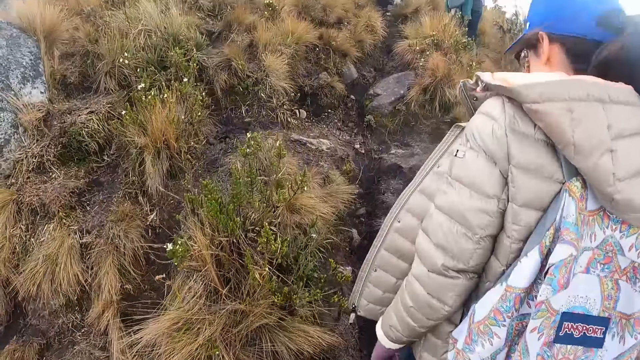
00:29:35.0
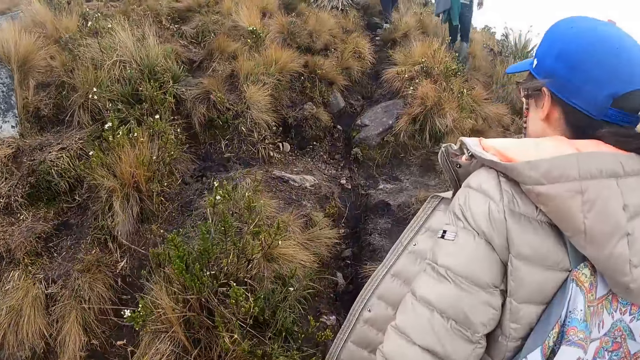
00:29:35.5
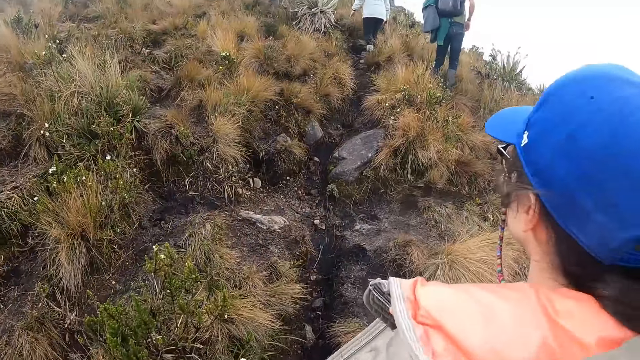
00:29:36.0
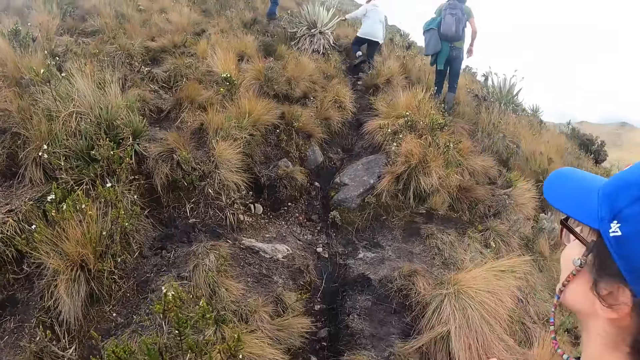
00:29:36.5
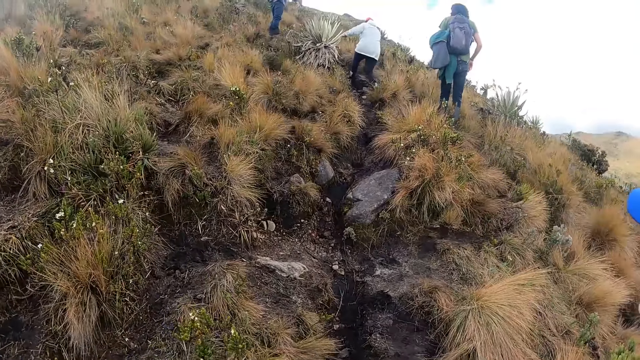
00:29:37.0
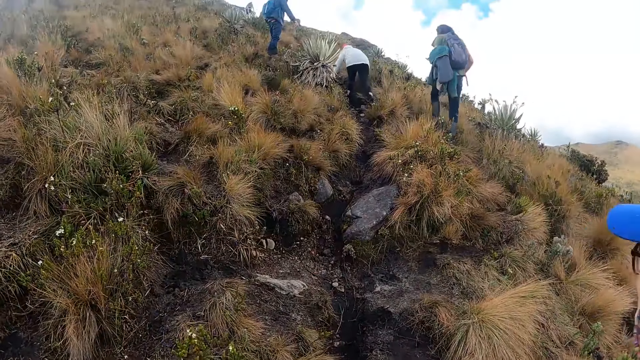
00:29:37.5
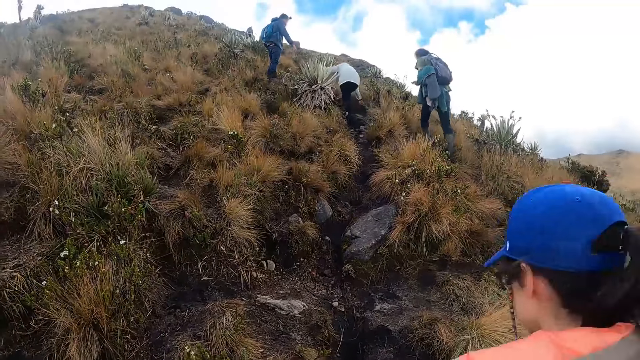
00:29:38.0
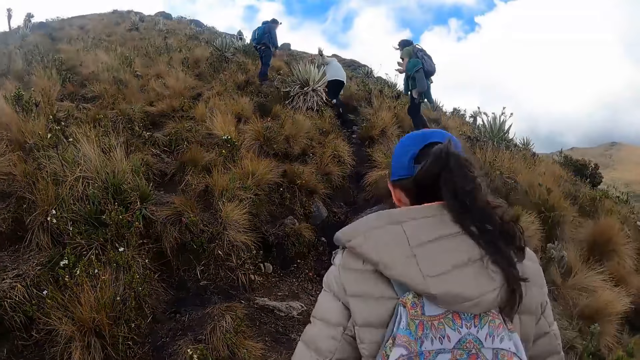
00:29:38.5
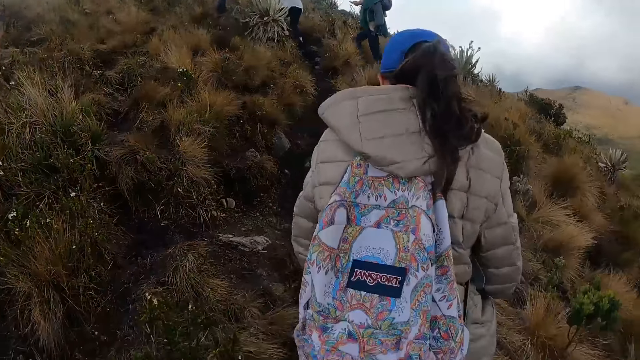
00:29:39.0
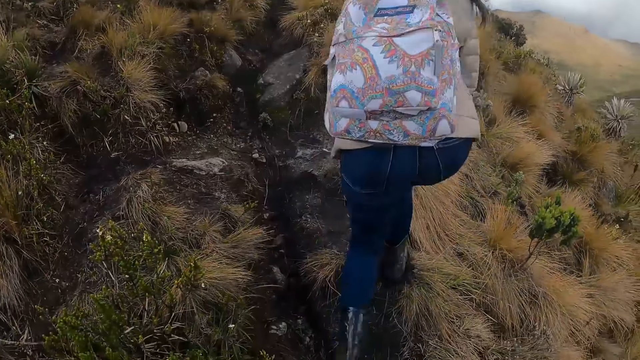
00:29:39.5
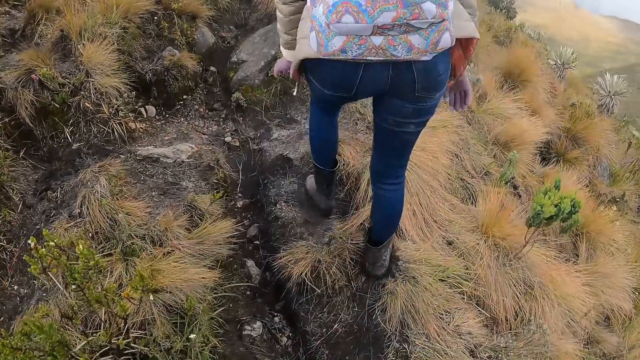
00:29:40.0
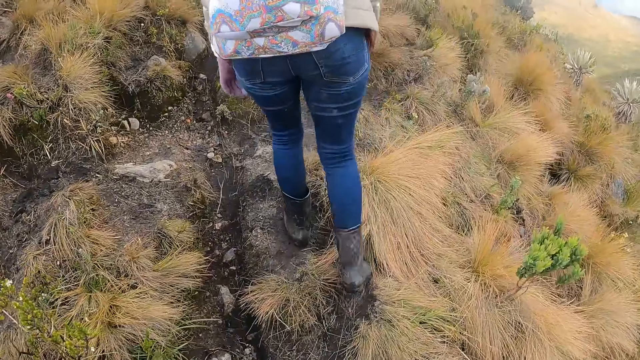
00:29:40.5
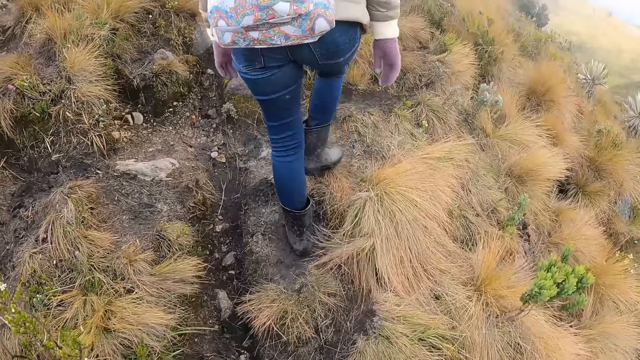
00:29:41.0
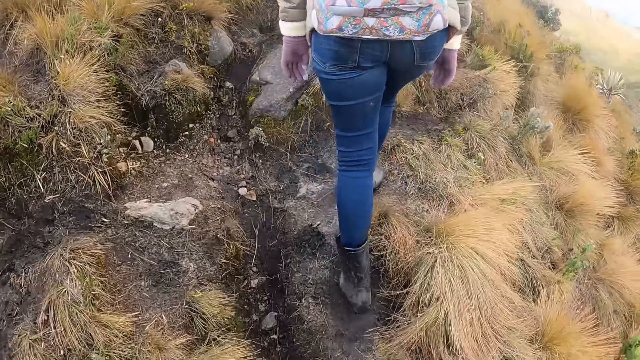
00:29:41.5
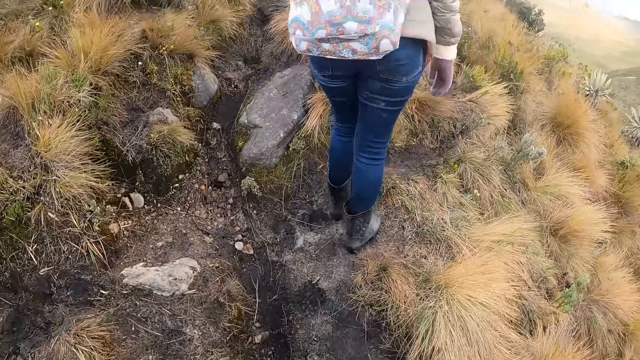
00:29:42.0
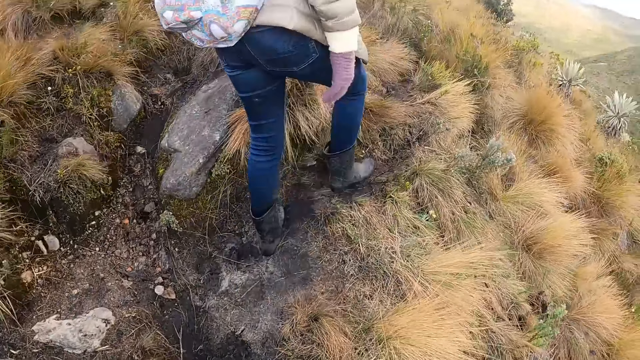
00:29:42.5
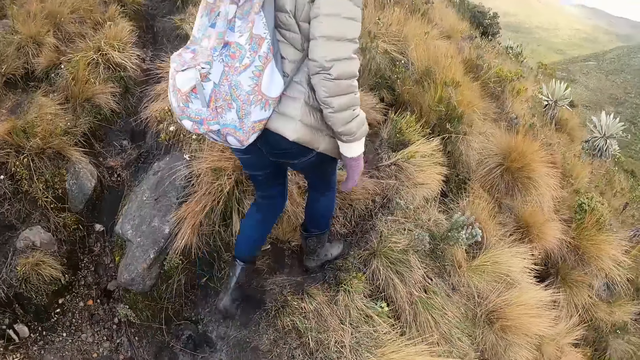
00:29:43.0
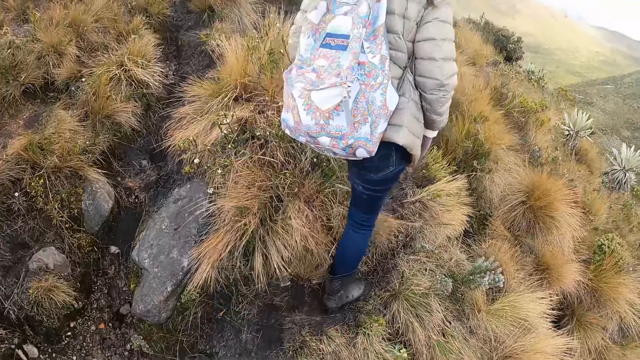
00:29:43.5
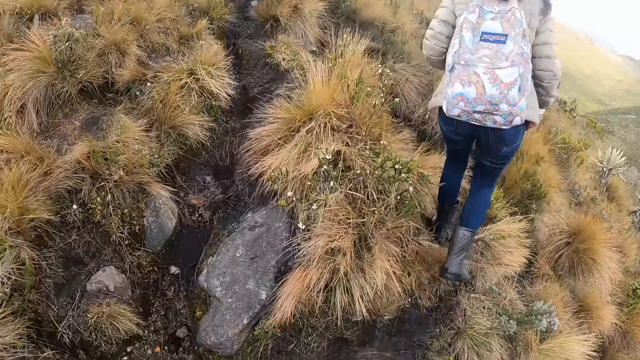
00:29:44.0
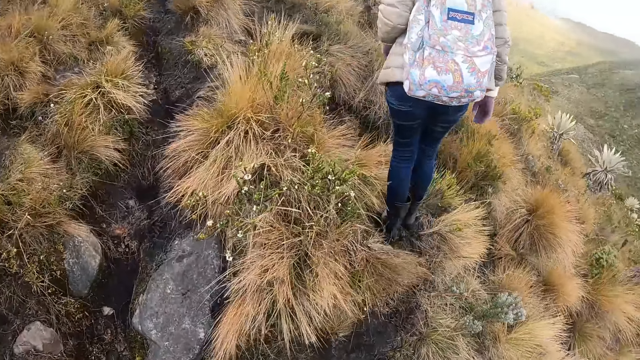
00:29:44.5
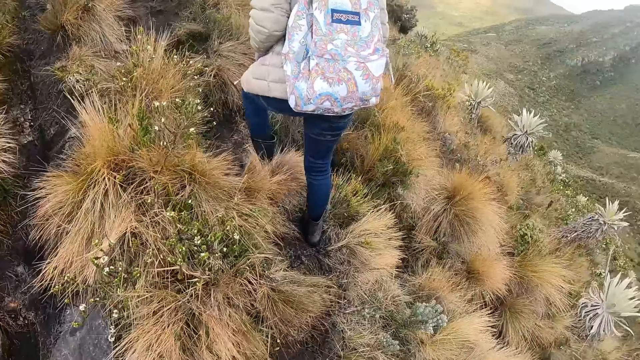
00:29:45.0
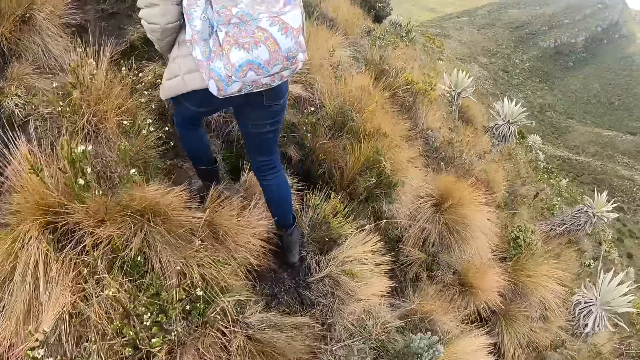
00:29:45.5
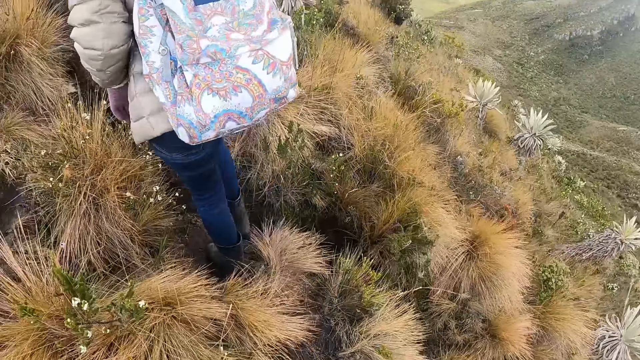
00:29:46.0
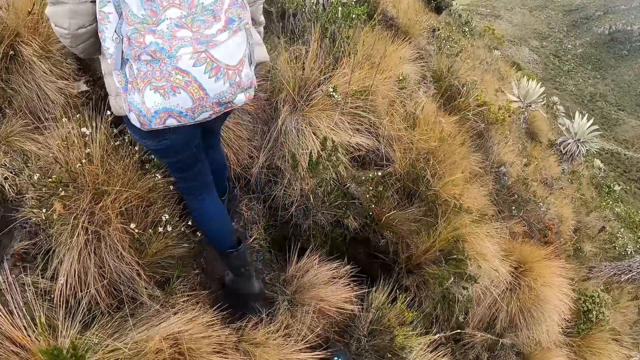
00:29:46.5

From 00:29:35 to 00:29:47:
The camera wearer looks uphill. They walk uphill.

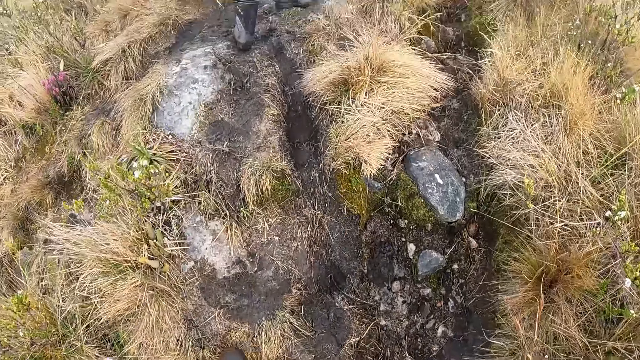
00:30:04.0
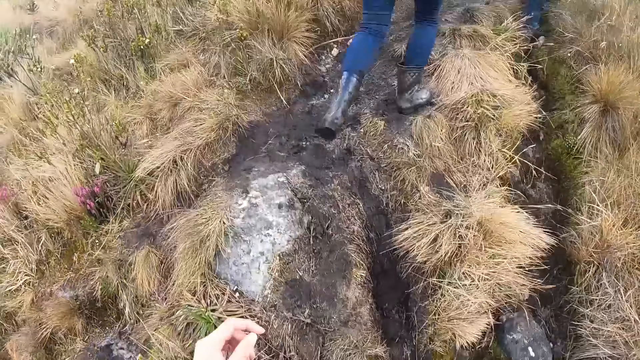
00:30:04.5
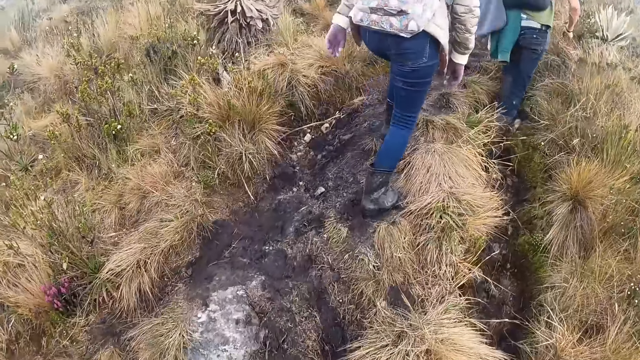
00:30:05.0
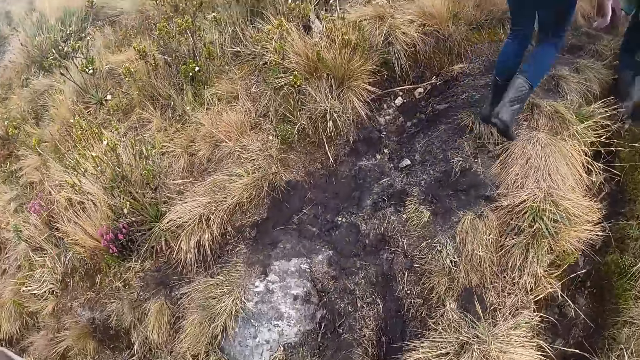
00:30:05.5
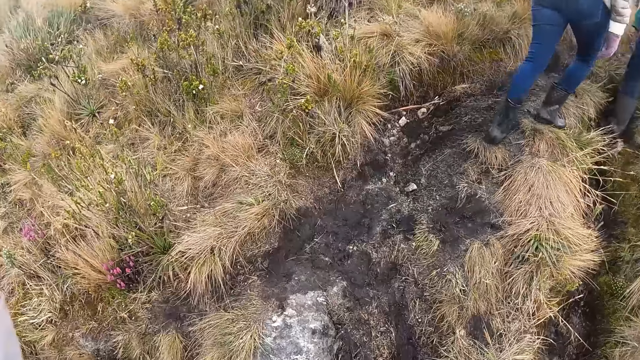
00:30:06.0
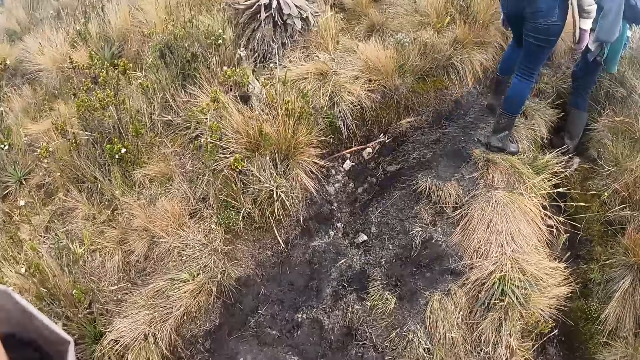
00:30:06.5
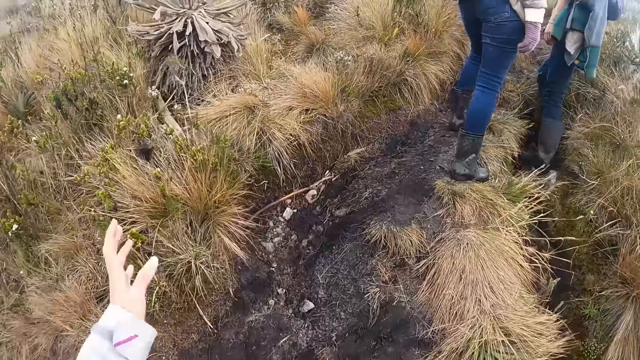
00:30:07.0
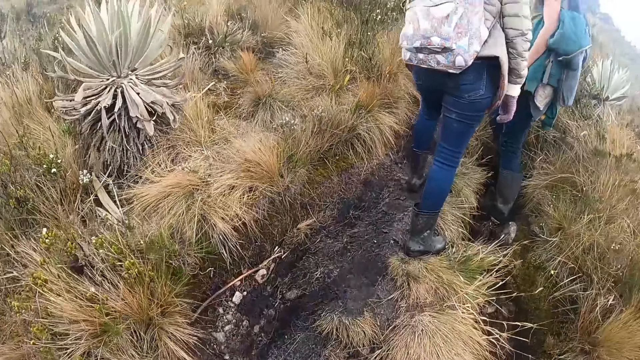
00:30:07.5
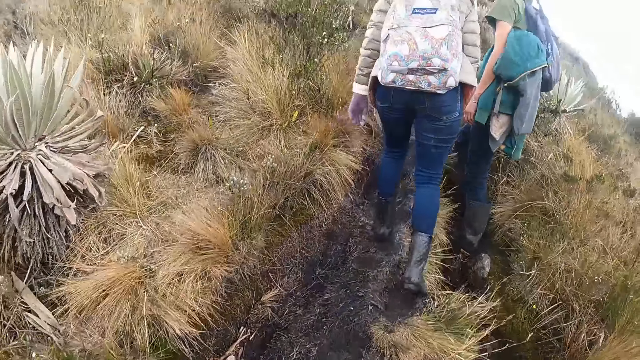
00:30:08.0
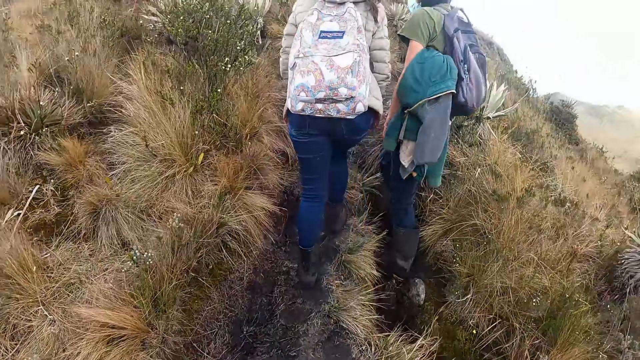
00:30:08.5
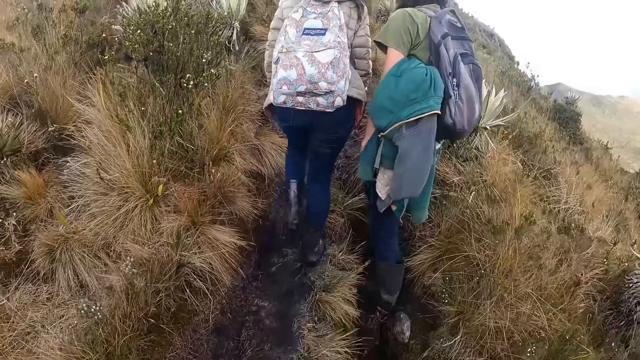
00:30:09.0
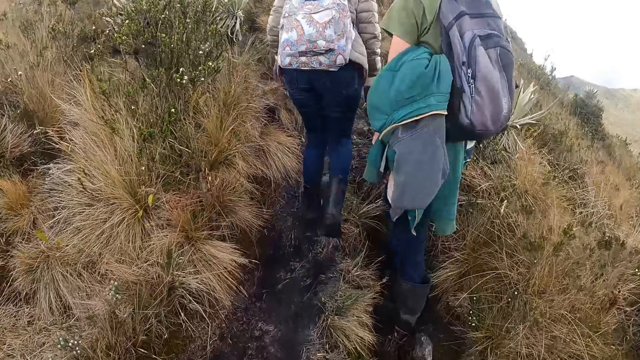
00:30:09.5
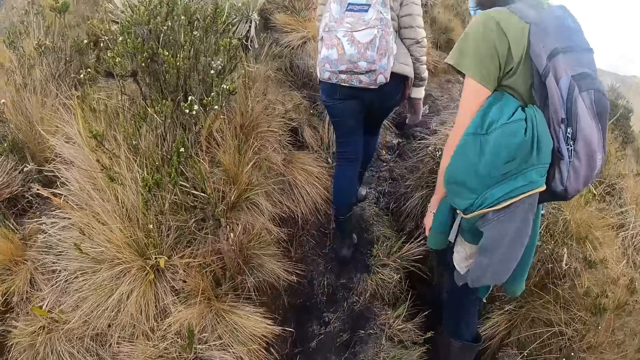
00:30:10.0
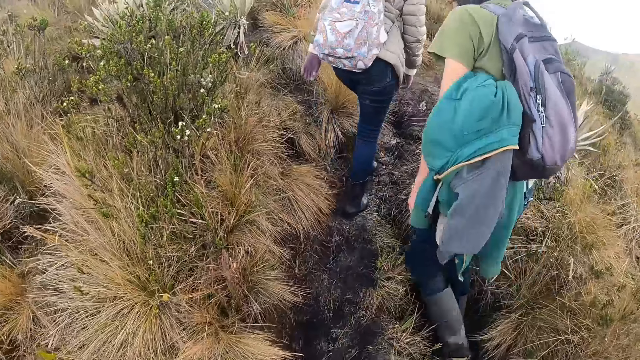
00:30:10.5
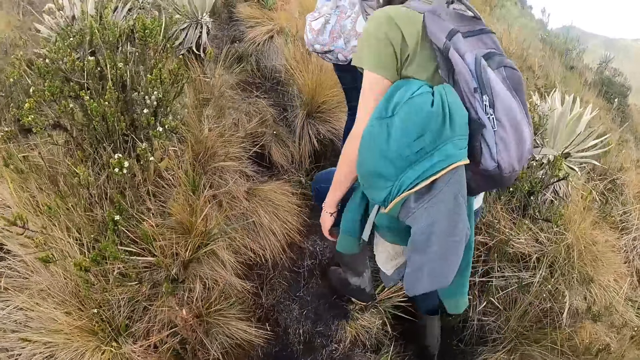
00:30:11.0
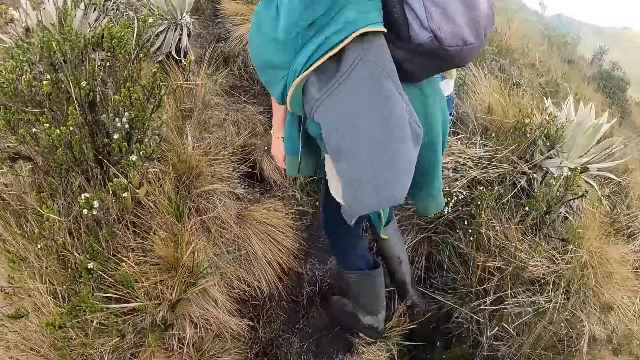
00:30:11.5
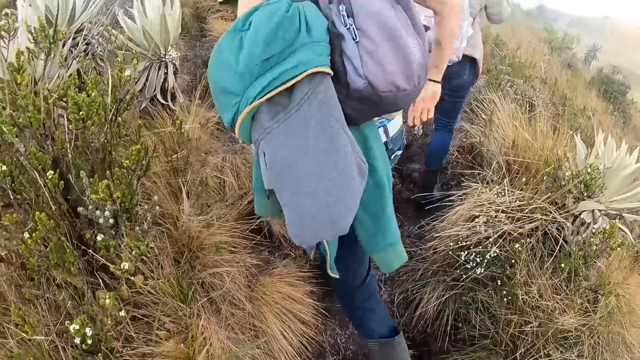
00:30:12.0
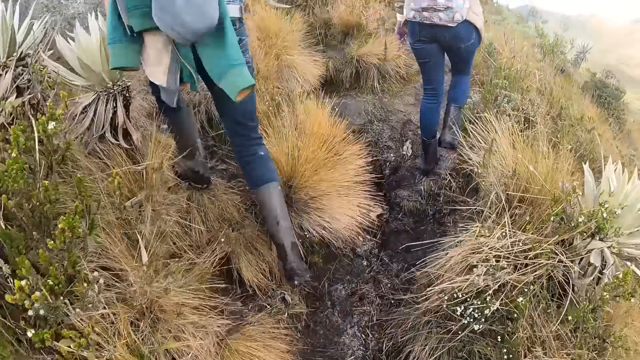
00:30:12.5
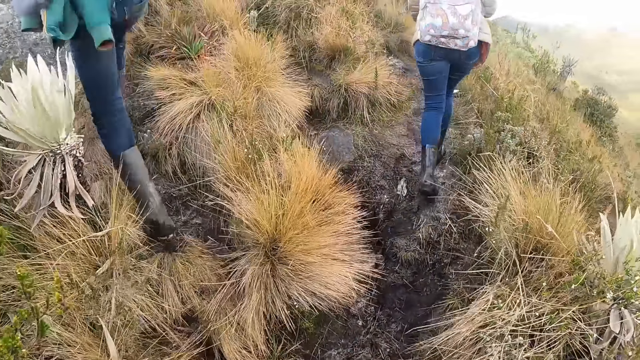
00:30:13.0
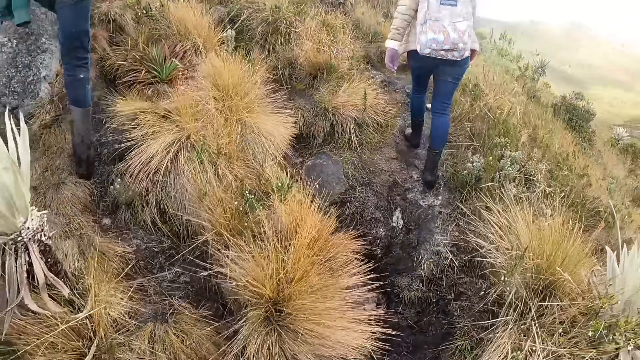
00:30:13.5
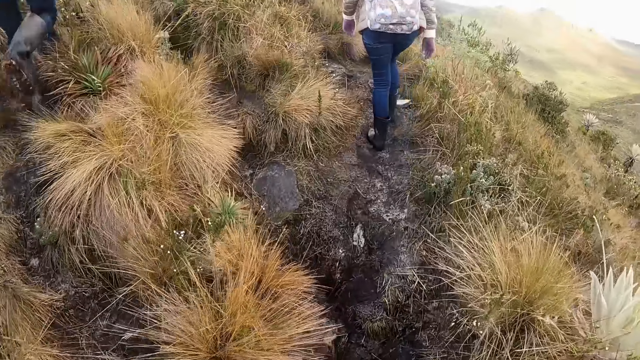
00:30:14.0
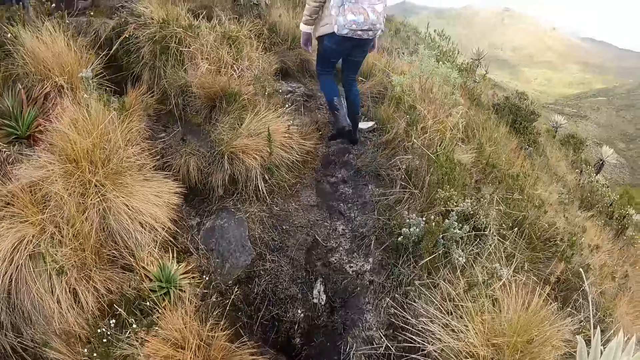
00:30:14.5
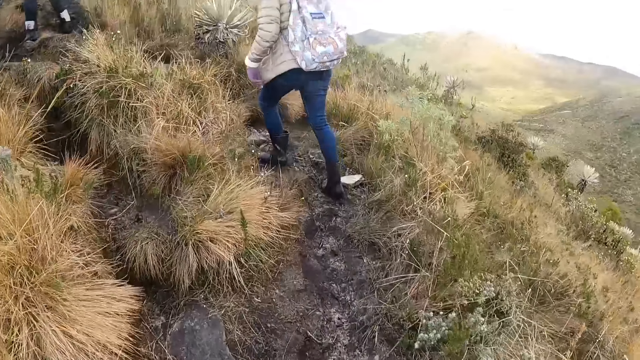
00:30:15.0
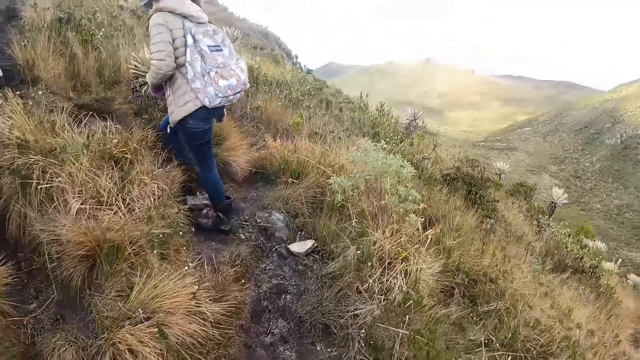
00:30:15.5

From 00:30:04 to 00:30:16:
The camera wearer adjusts the camera on her head with her left hand. The woman interacts with another woman. The other woman climbs the mountain.
